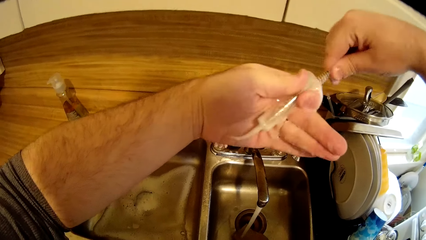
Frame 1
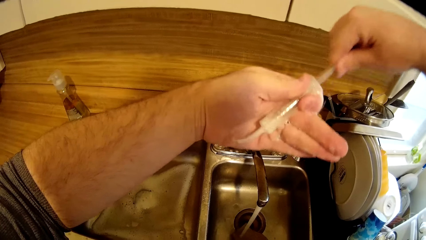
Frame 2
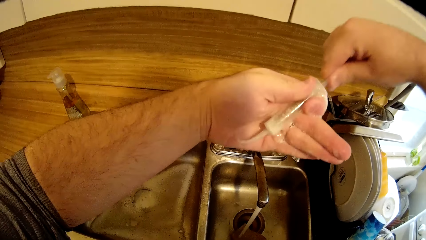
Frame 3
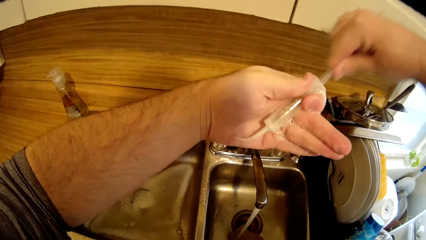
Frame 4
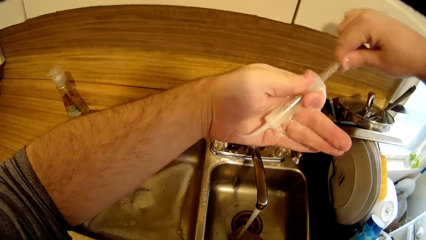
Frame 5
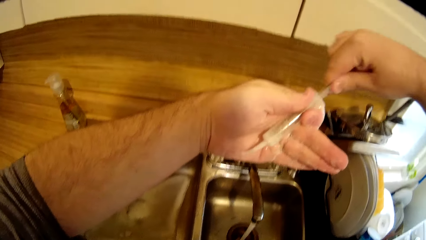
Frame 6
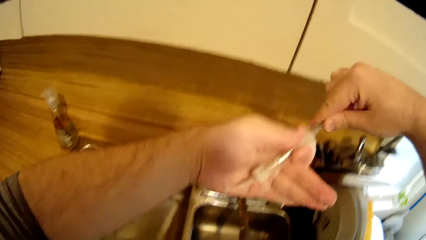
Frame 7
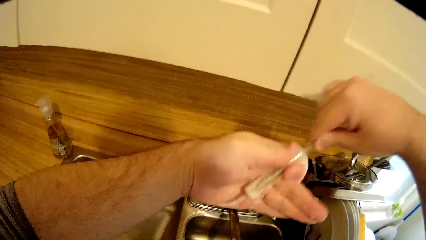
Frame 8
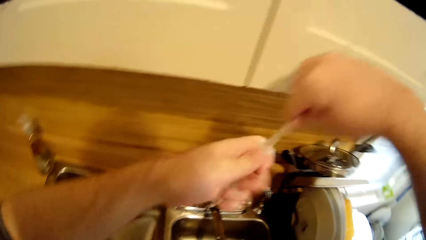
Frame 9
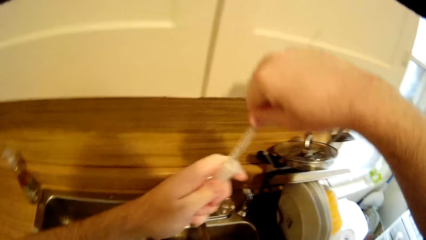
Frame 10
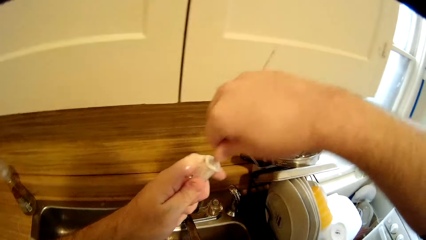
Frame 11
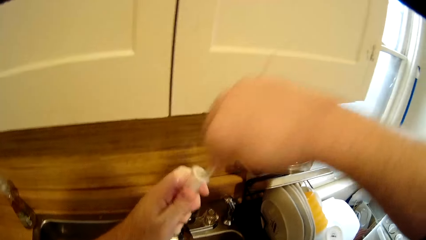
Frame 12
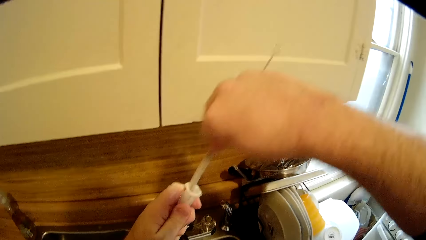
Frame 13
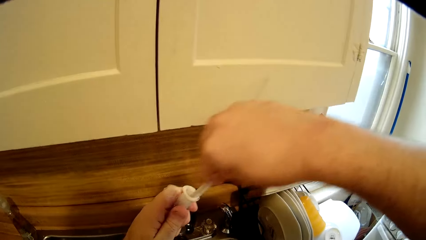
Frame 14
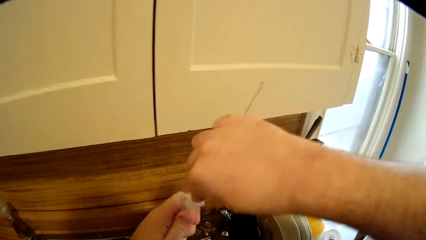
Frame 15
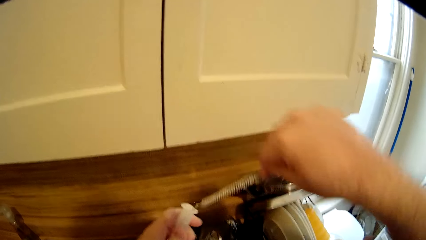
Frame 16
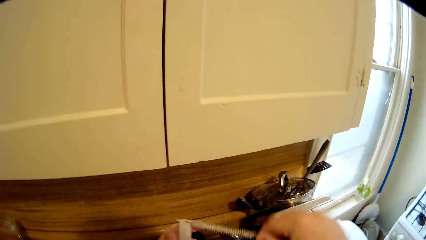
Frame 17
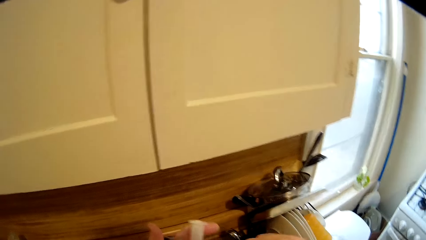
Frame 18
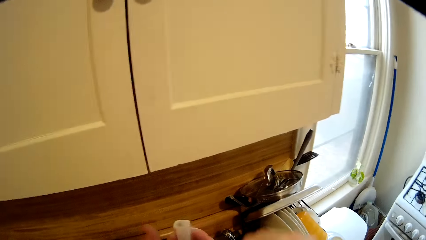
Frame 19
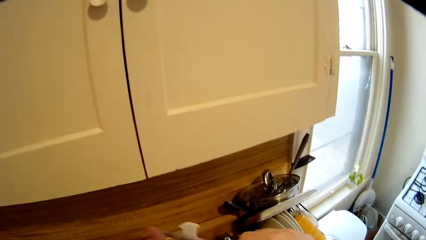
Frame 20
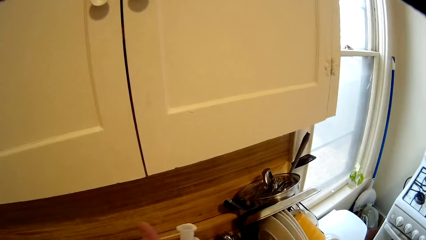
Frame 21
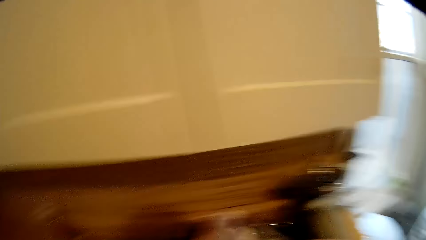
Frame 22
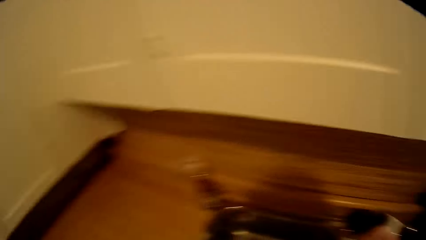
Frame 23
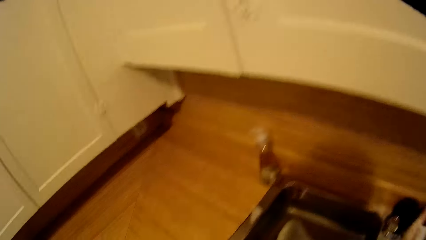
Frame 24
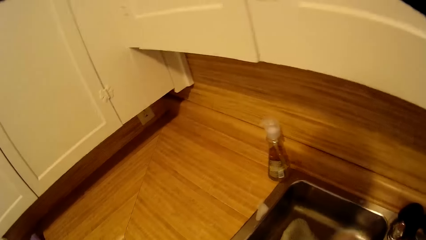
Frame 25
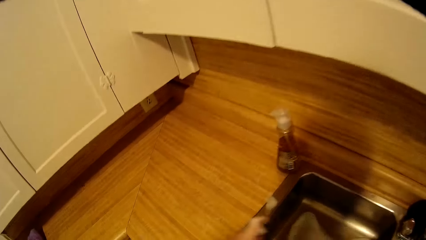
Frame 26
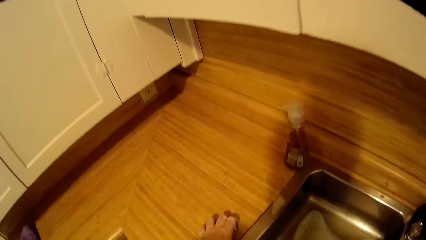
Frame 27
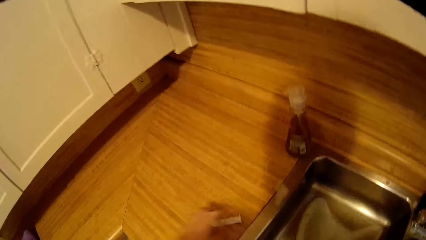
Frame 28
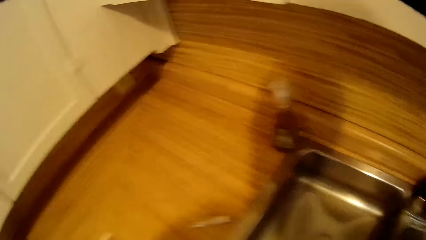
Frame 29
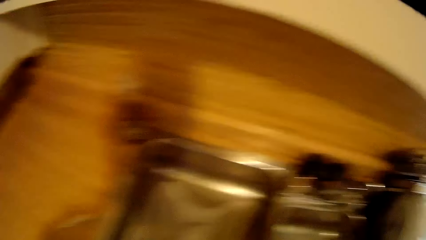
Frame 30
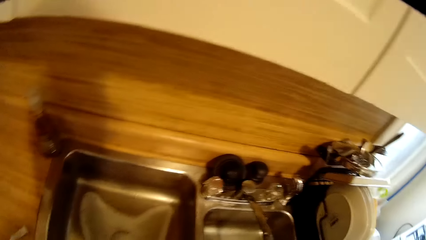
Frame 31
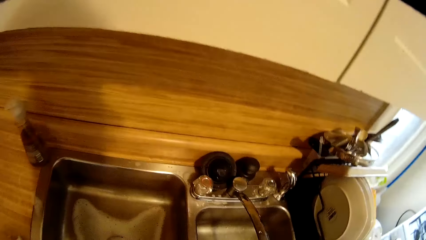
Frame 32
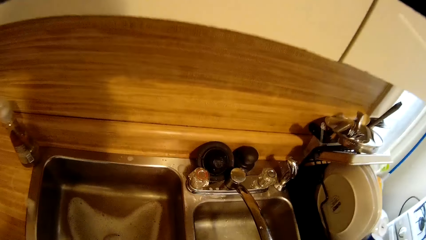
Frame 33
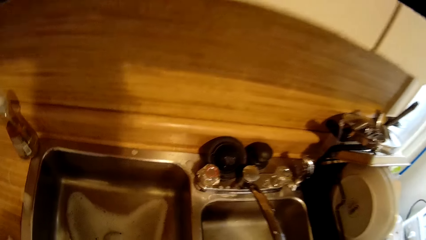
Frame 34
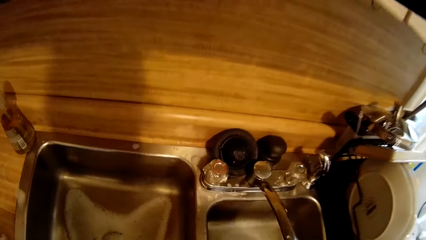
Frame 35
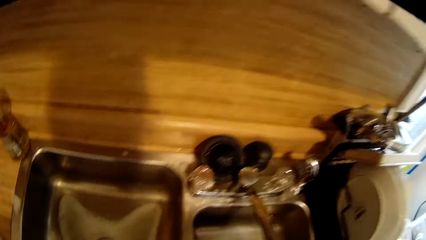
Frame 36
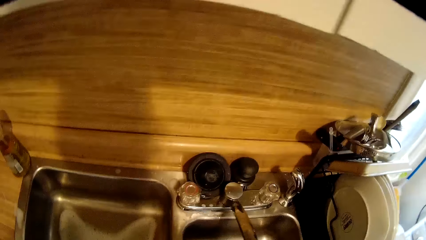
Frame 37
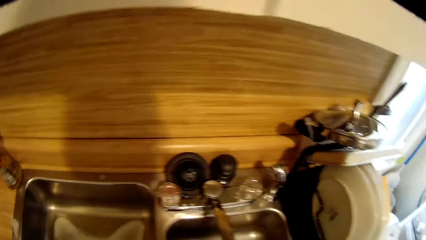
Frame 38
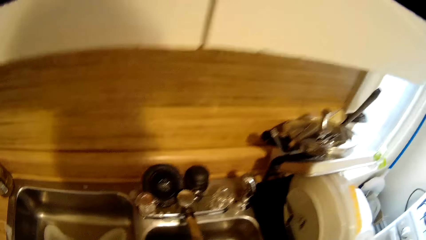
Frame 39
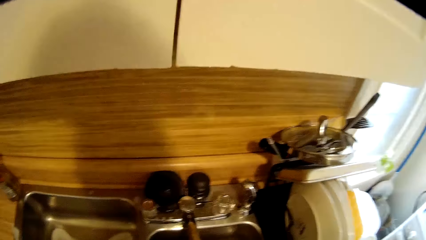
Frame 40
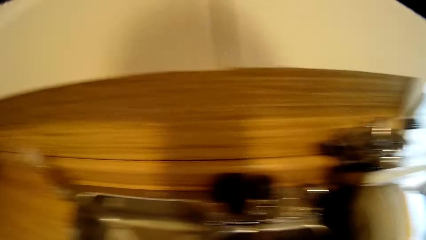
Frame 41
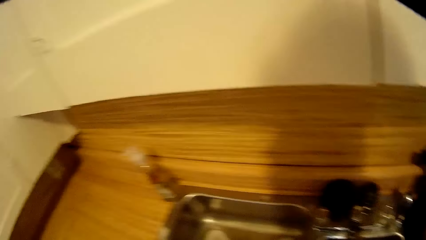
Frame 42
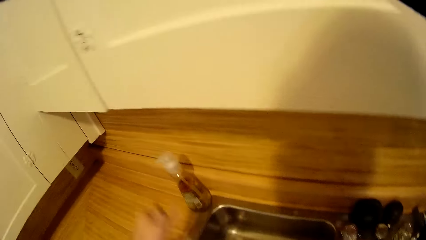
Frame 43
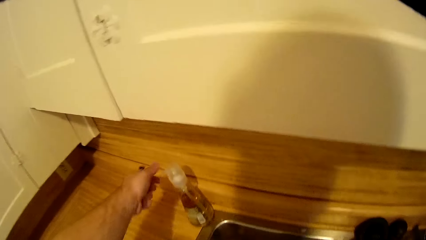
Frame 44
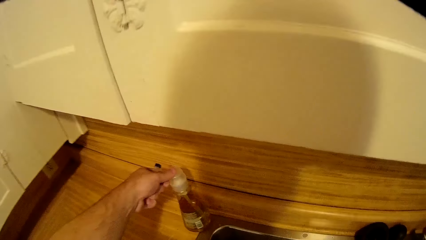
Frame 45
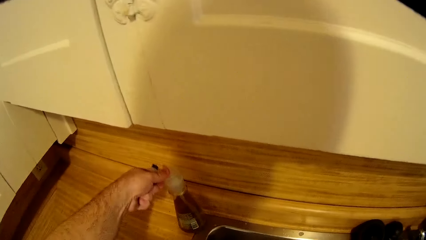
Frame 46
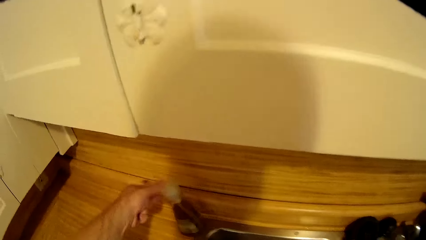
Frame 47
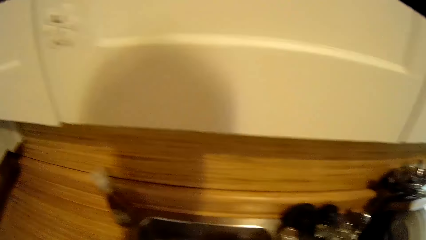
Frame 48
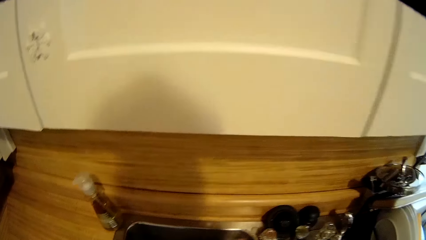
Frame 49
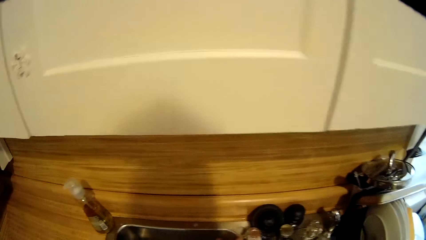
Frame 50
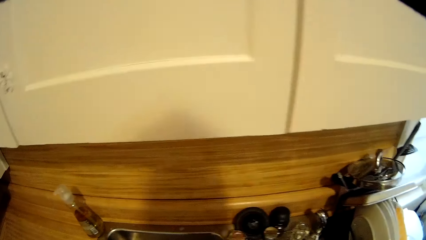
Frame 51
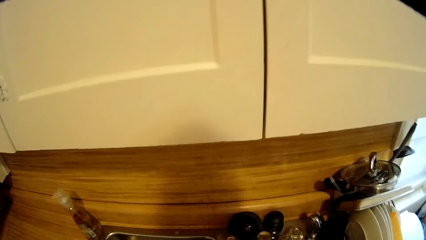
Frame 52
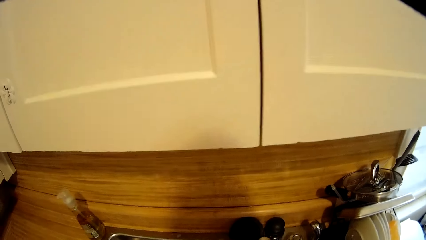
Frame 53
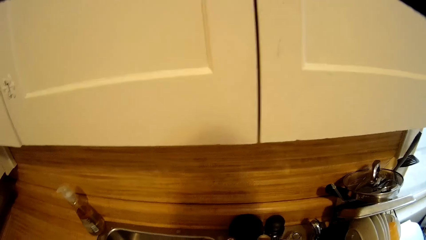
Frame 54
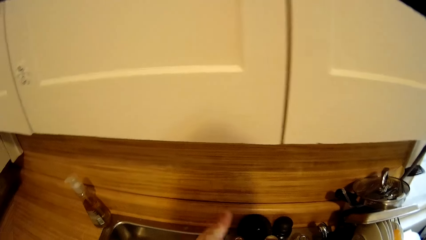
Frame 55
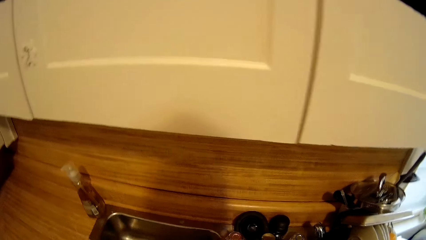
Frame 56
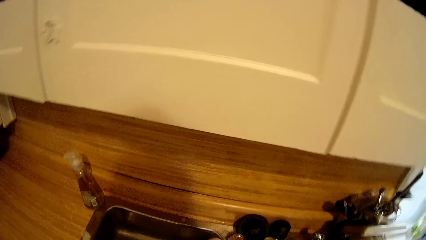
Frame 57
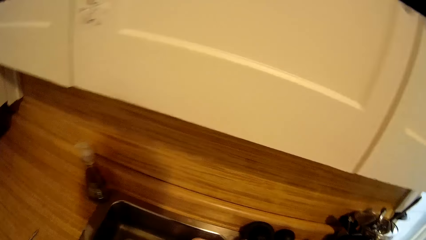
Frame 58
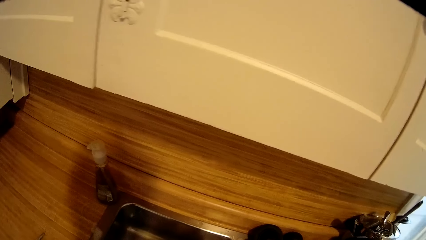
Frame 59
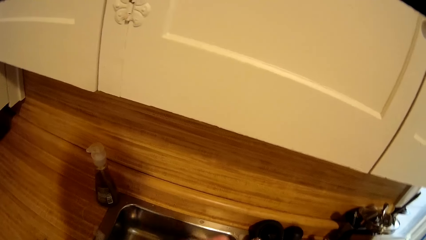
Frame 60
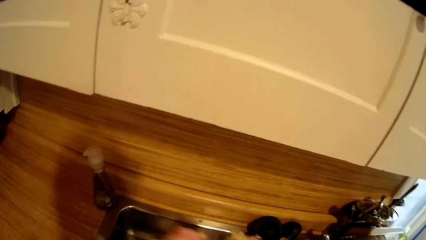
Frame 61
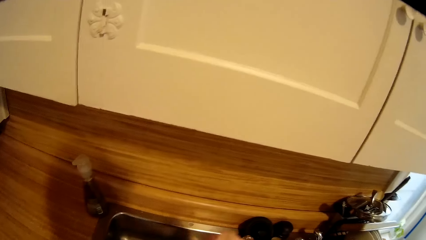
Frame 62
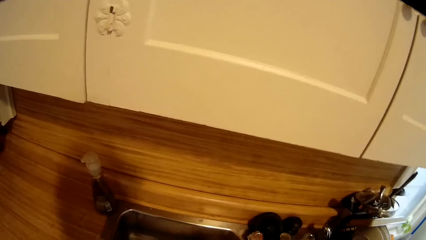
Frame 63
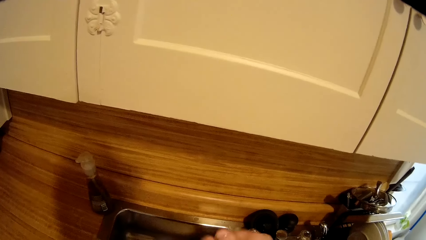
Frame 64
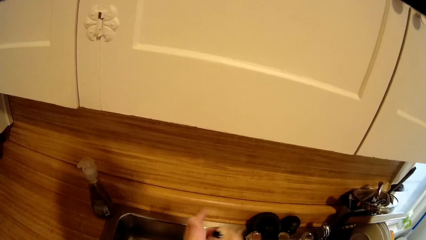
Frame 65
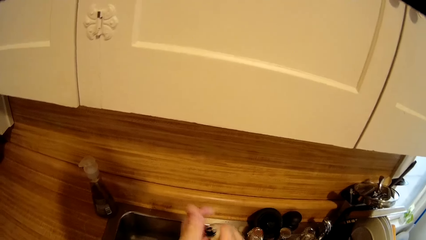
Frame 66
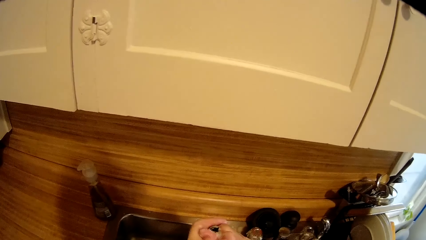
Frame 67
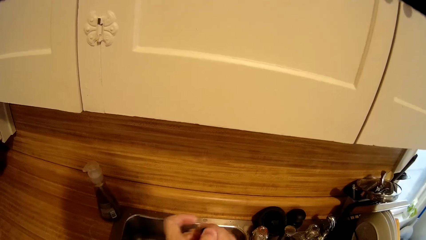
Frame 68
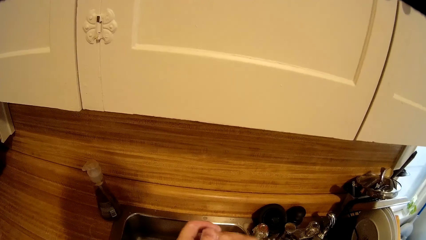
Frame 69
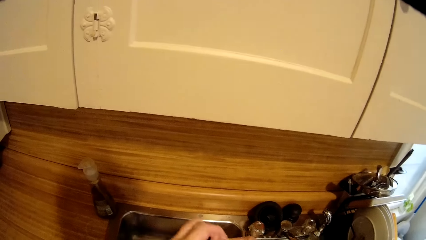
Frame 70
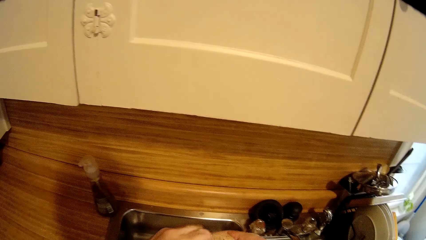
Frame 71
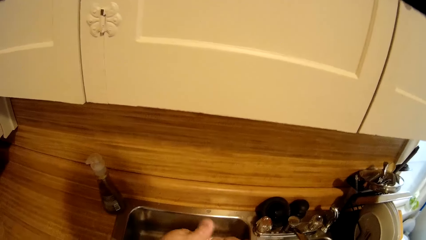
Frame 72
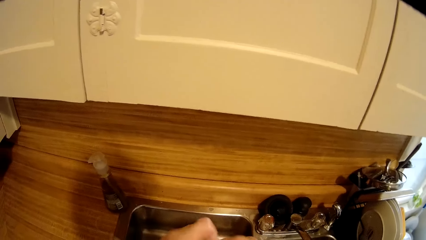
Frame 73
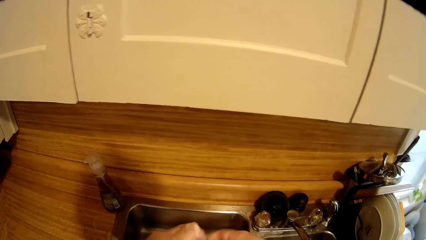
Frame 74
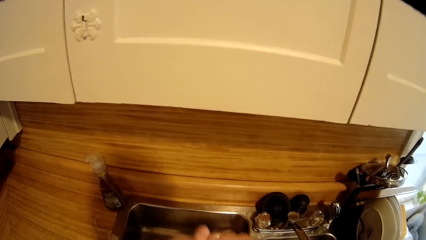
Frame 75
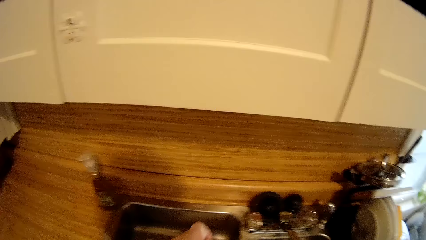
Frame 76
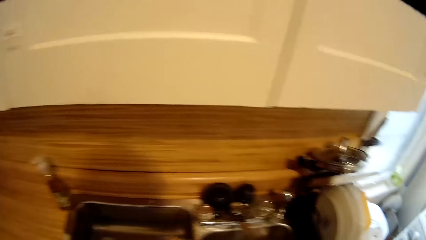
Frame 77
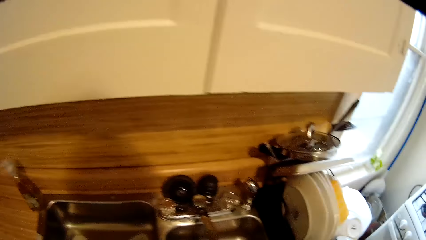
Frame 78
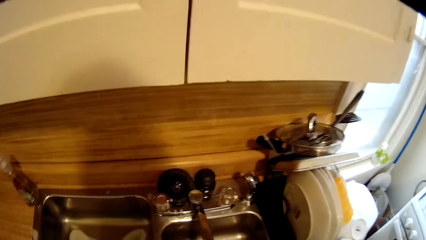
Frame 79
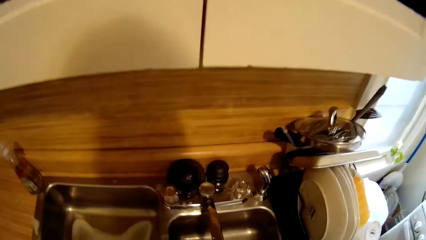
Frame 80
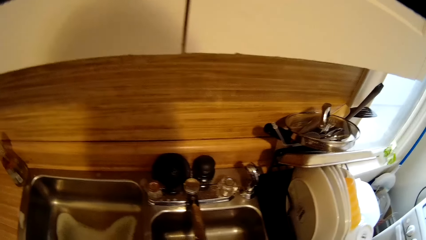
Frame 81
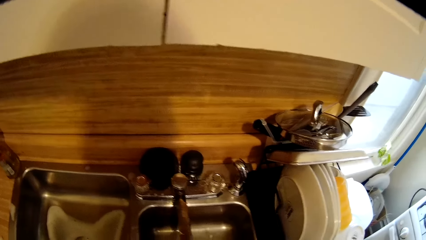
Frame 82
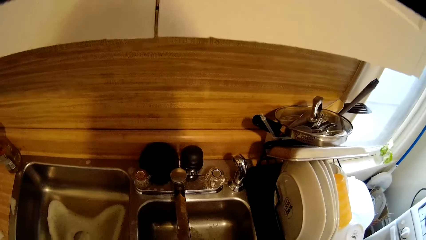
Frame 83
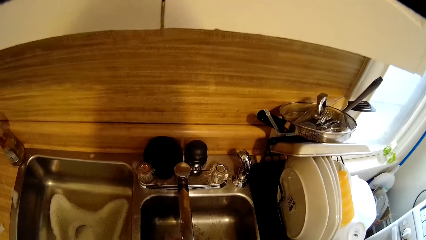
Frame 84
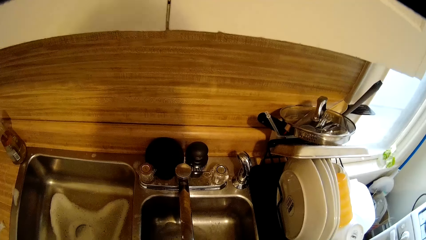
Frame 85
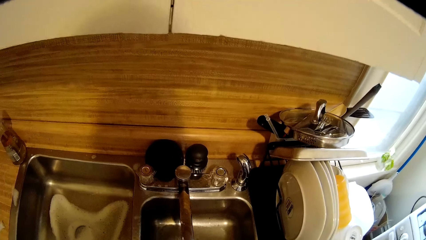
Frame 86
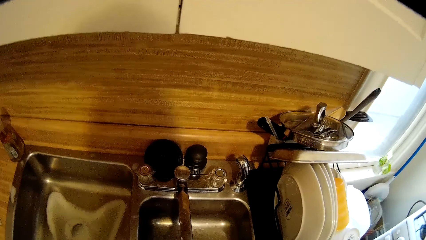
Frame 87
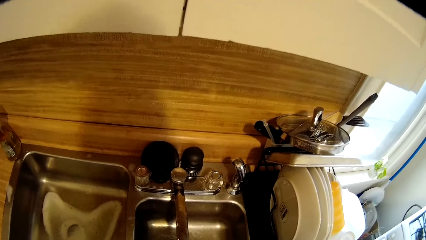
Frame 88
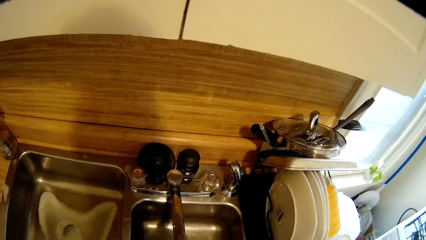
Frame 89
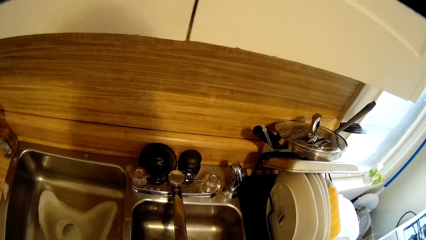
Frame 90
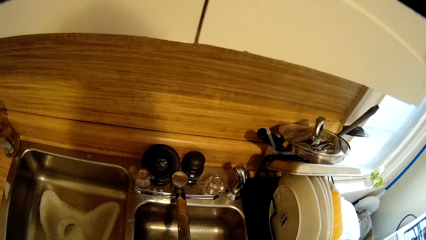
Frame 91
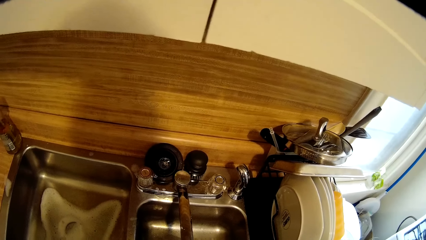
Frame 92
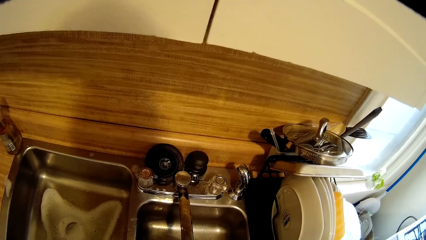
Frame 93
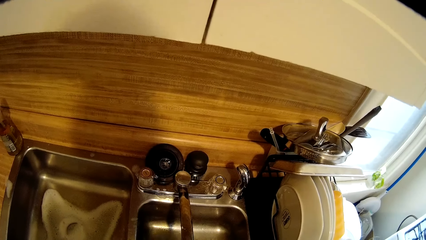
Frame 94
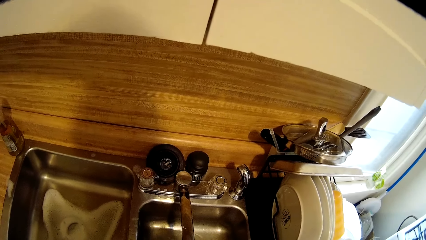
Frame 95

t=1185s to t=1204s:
The camera wearer turns around. They put a syringe on the countertop. They move around and look around. They press the soap dispenser. They look around. They wash something. They rinse something in the sink.
